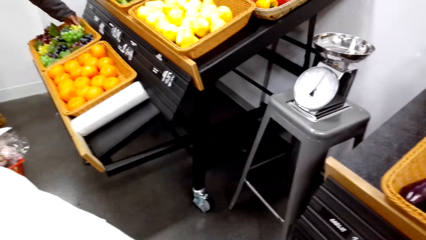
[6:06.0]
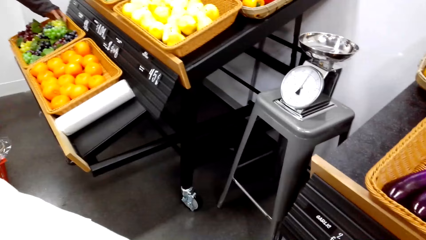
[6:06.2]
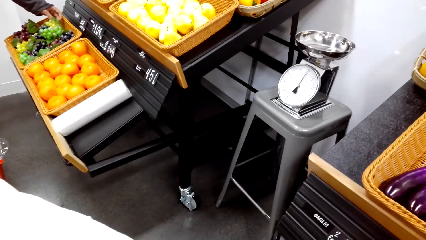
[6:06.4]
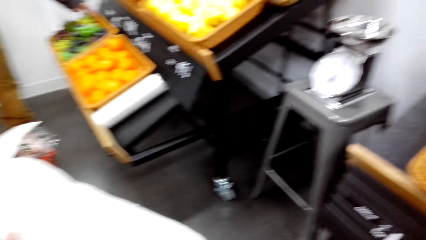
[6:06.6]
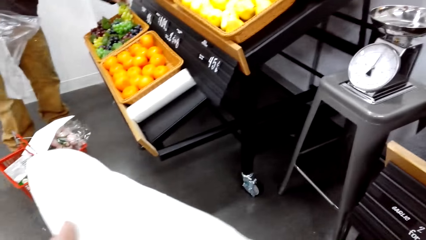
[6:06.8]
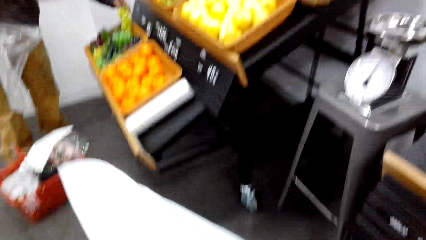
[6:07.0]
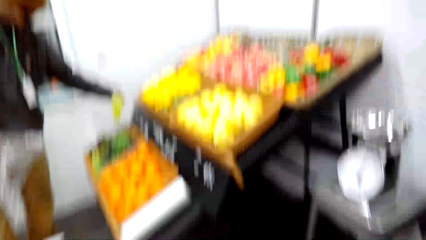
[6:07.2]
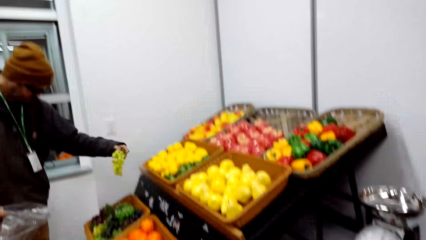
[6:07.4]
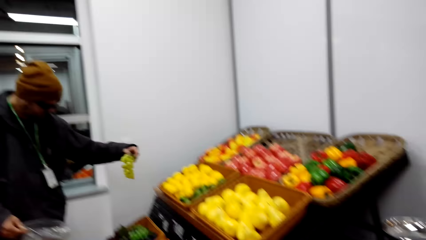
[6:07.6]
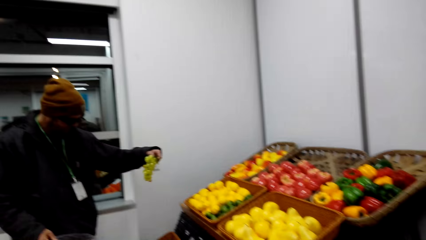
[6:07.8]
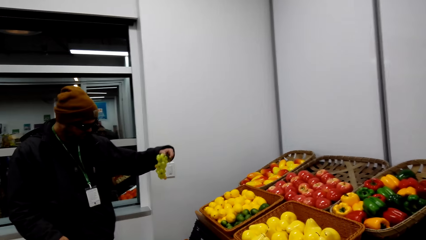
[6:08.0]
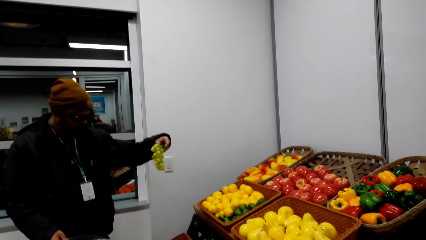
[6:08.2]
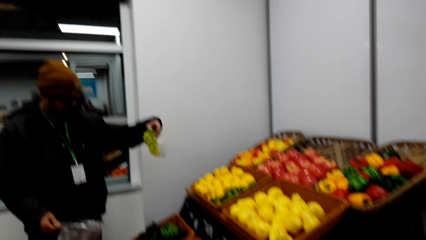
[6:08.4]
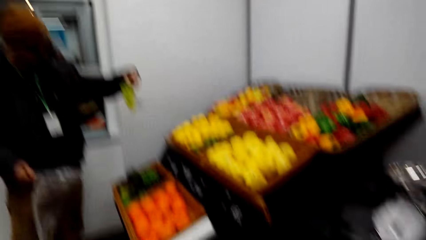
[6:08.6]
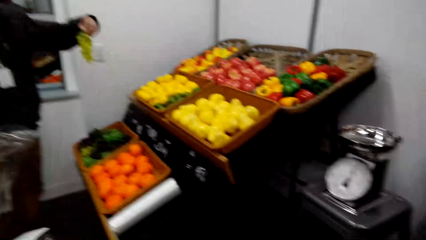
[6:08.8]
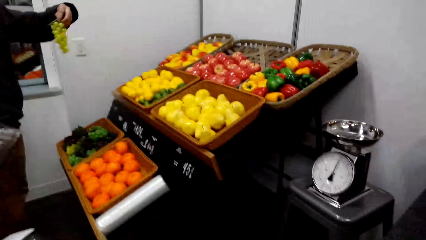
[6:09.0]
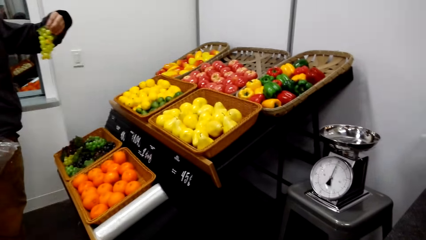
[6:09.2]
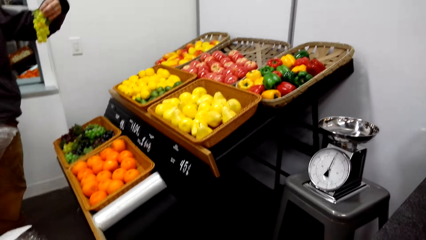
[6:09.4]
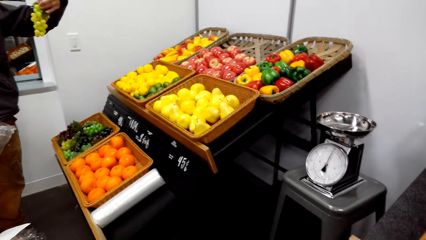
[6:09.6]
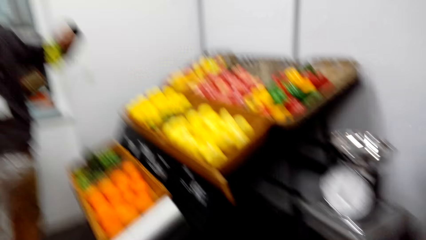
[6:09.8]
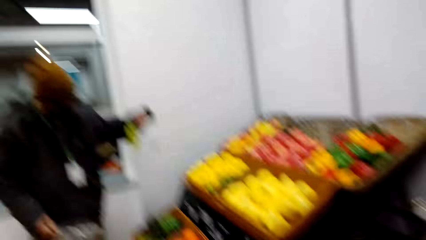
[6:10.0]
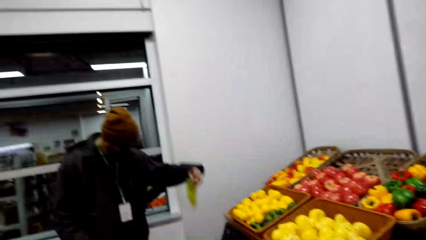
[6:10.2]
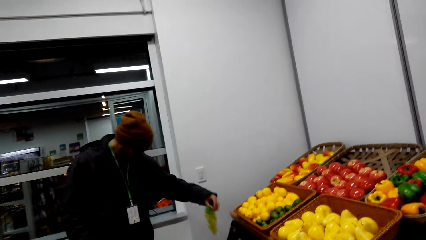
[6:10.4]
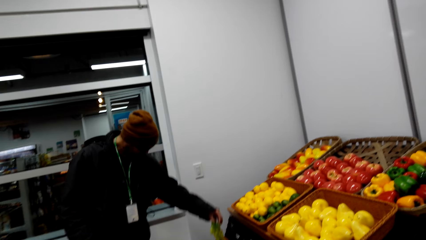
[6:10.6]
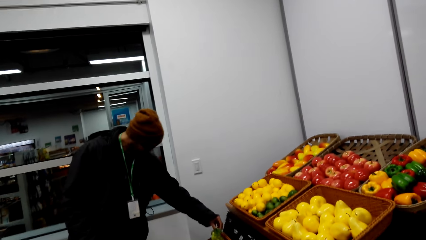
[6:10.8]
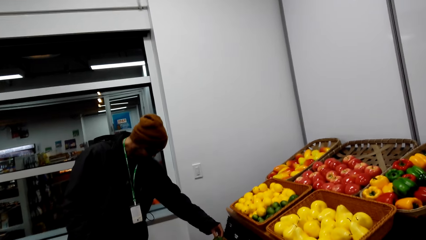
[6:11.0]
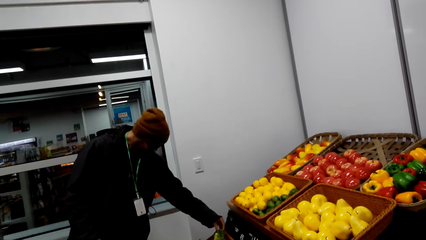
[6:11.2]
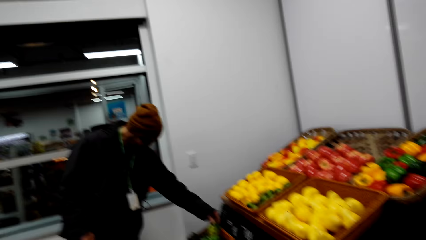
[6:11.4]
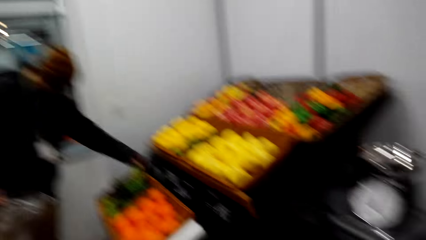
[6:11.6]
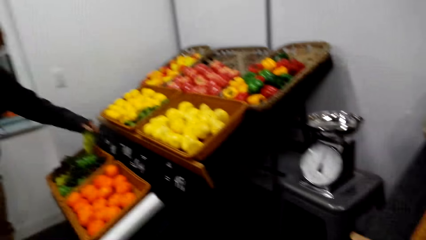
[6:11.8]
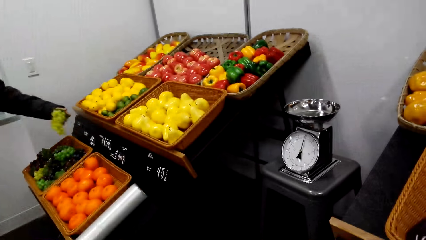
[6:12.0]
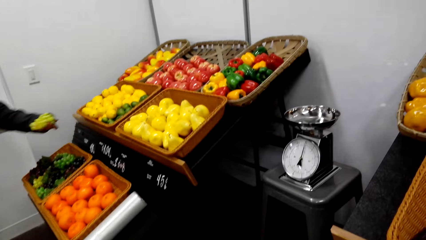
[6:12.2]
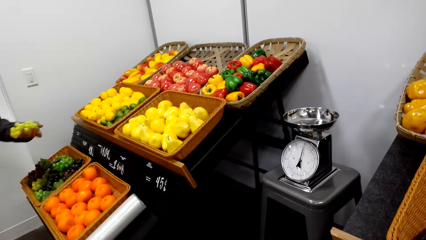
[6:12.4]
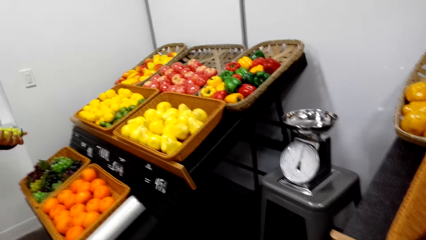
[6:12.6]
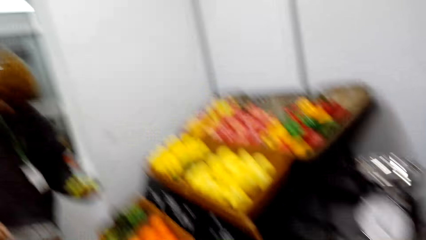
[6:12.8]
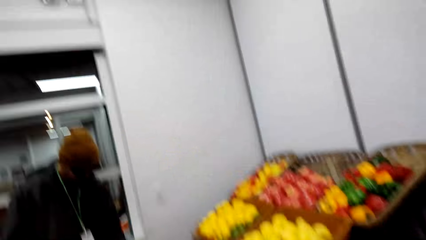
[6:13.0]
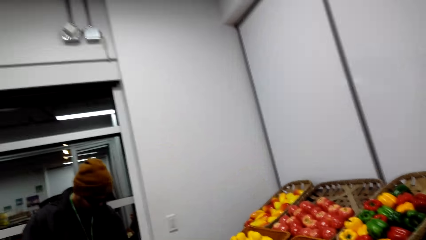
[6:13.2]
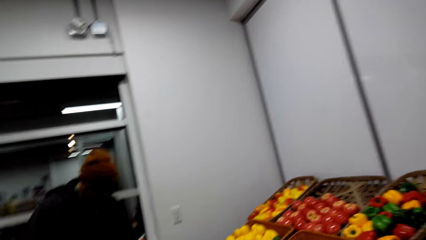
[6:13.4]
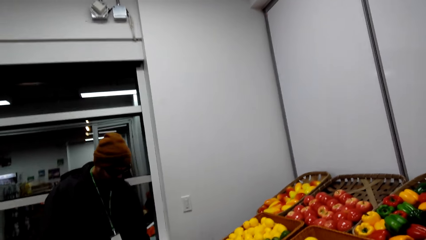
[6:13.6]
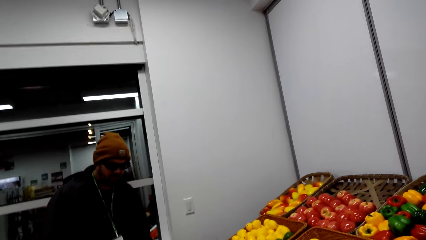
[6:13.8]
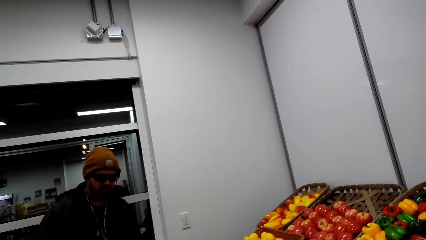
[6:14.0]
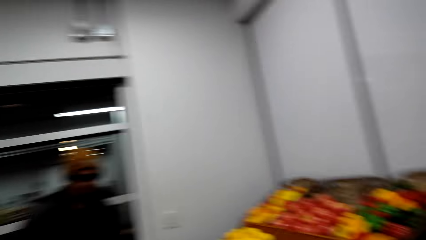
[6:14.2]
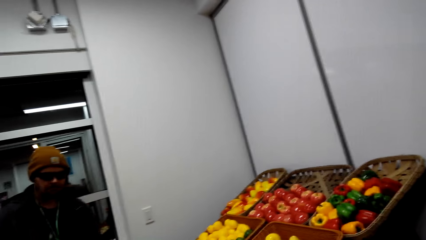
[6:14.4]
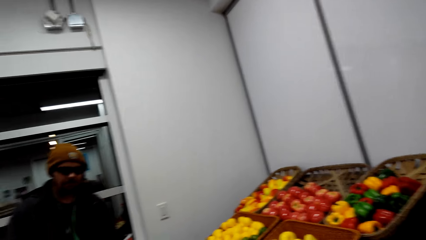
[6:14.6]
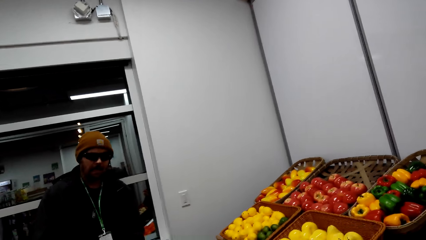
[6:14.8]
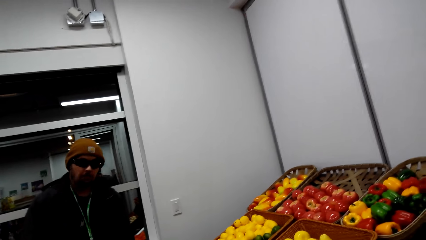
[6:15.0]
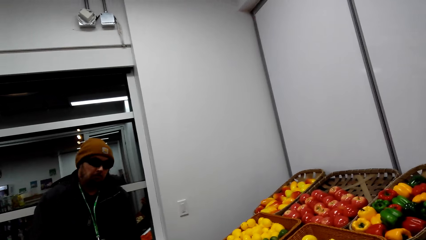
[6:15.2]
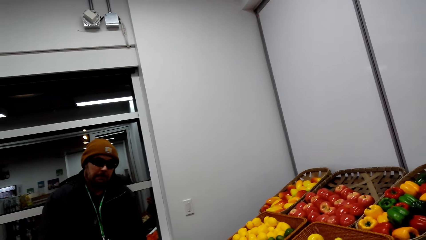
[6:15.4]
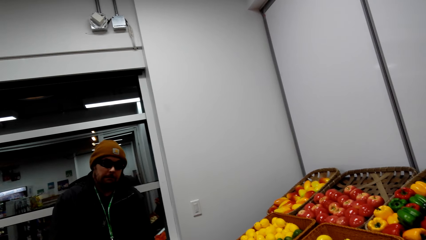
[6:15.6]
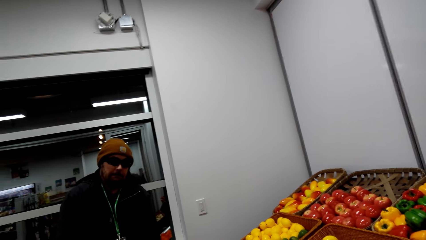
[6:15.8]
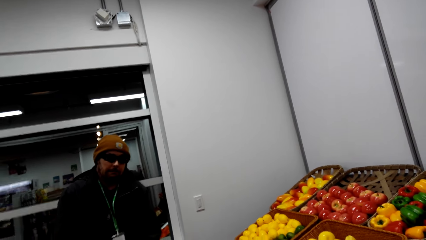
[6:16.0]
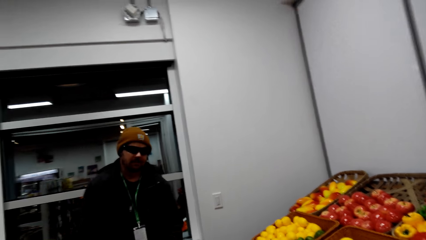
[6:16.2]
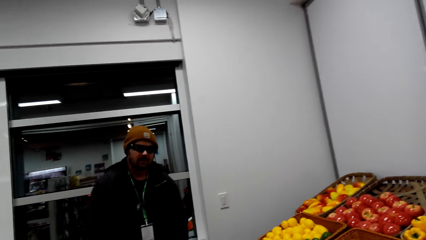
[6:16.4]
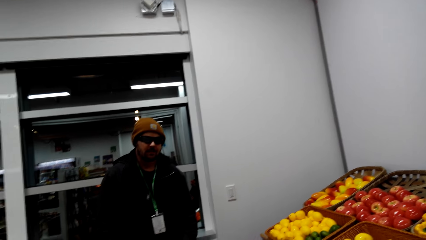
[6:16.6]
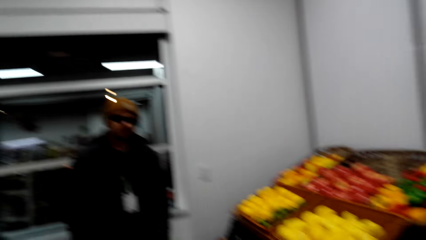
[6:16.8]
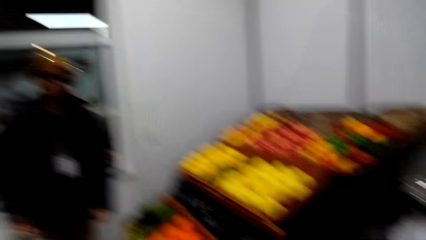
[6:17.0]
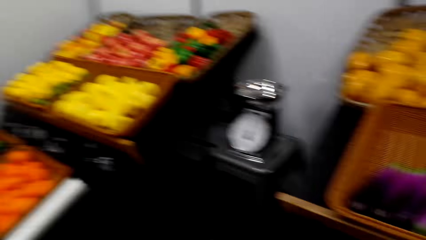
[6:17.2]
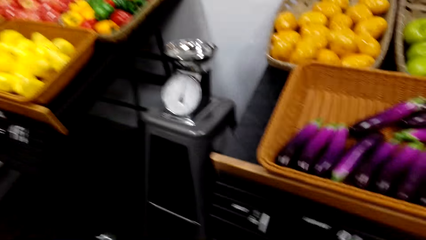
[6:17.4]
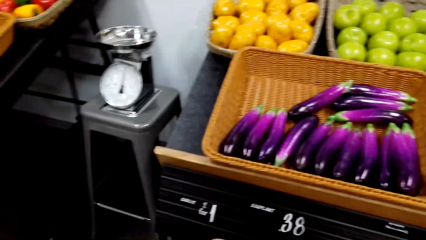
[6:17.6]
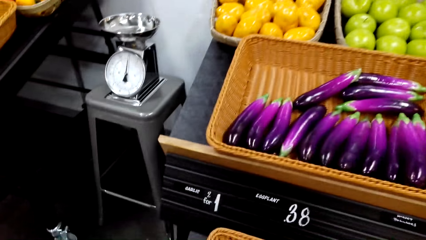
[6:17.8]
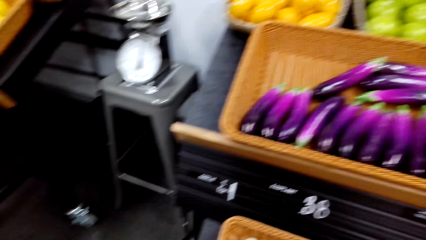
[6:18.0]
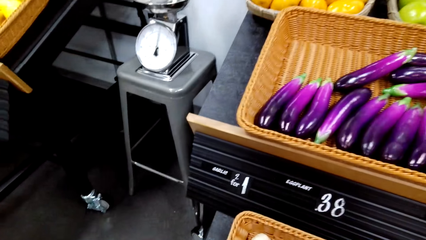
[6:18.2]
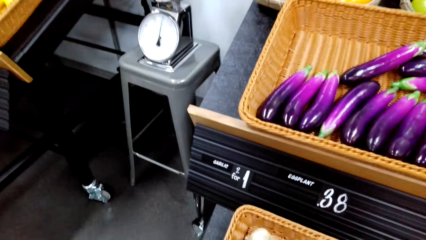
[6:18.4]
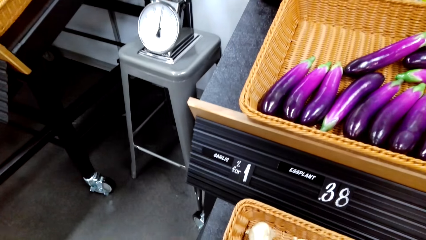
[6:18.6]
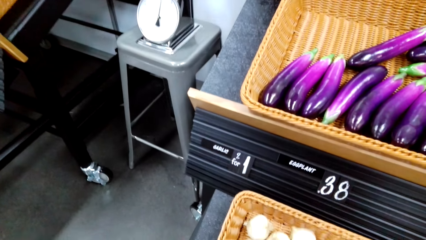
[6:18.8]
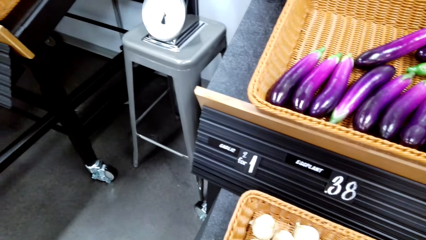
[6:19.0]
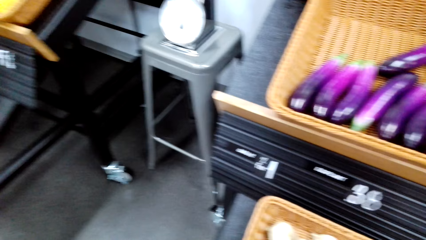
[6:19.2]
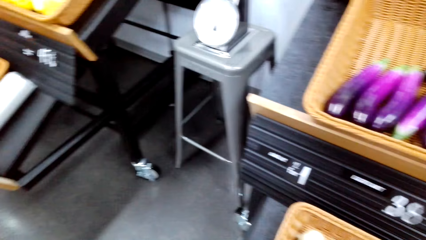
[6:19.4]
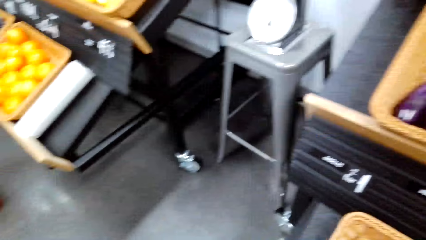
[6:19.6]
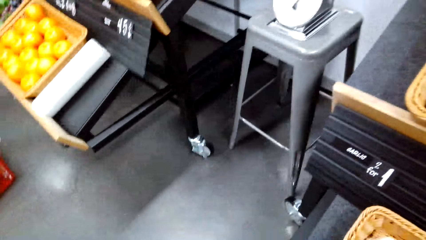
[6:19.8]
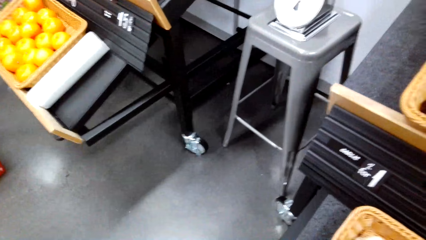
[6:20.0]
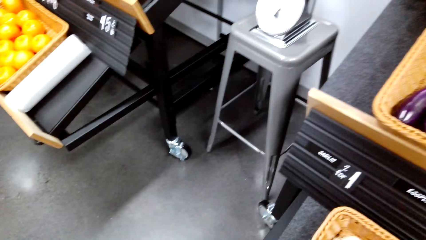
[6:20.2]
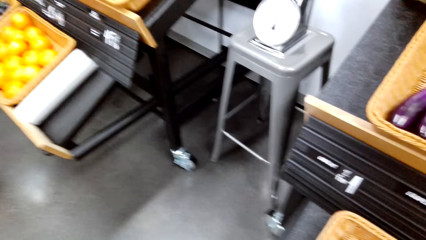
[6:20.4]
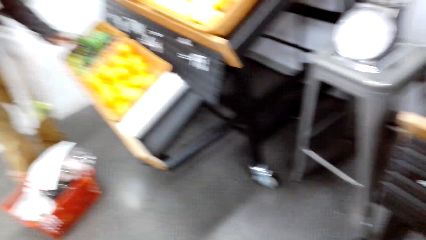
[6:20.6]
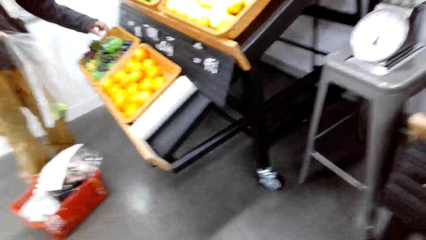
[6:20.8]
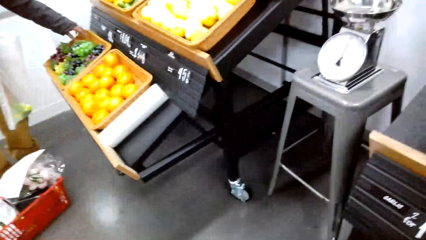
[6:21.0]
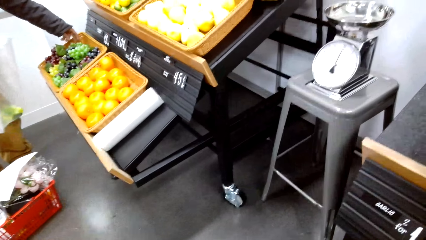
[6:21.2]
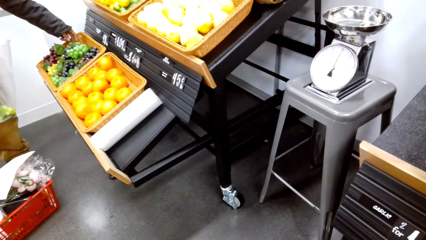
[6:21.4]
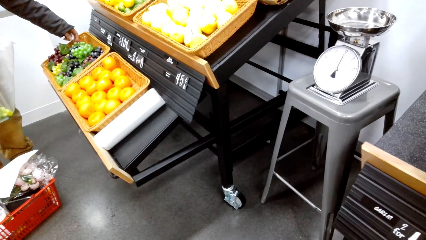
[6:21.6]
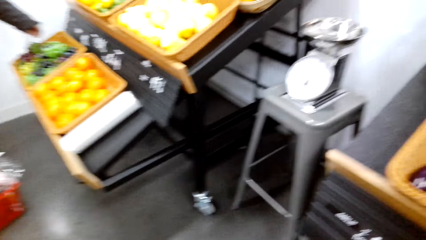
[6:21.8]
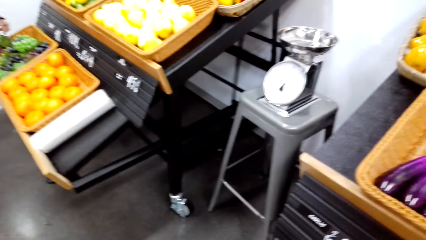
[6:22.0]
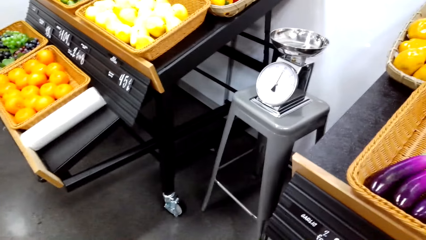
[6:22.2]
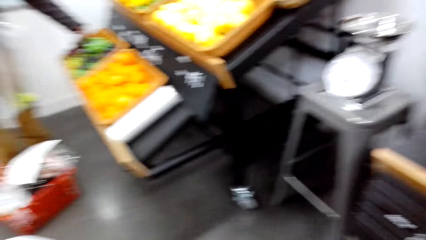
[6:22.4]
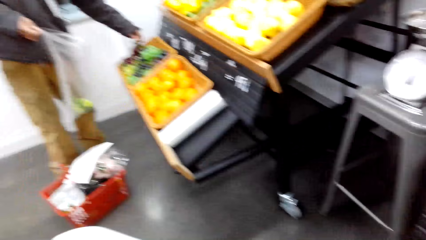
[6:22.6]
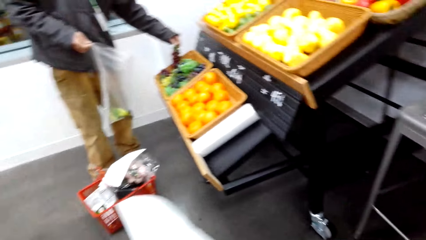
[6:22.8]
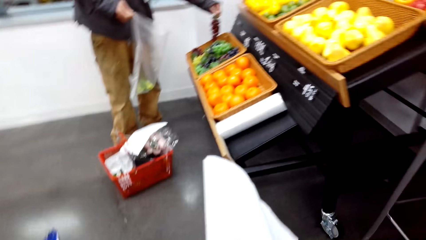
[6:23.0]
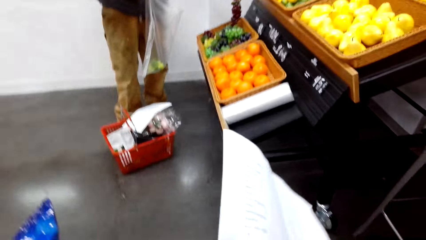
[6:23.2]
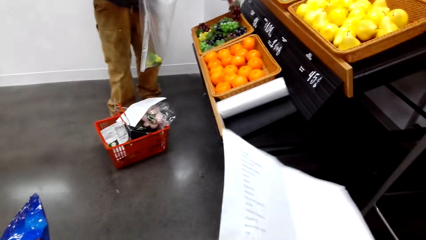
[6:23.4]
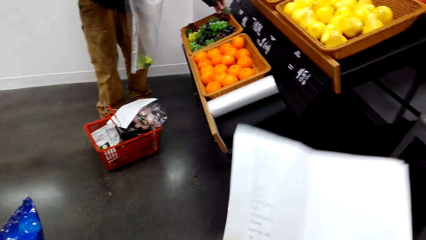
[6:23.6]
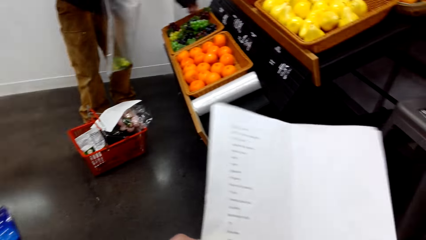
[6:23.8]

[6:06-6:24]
A man holds grape fruits. The man picks the grapes. The camera wearer talks to the man. They look around.
